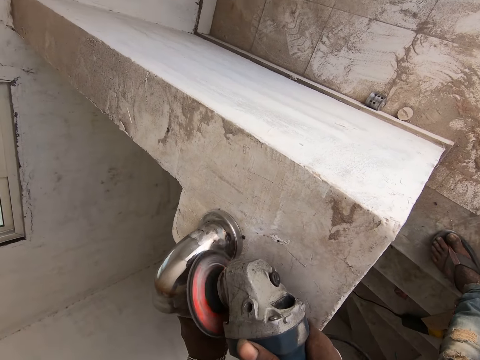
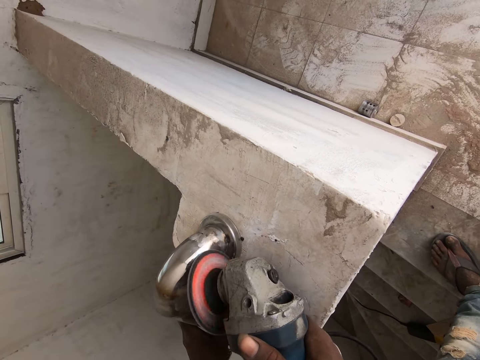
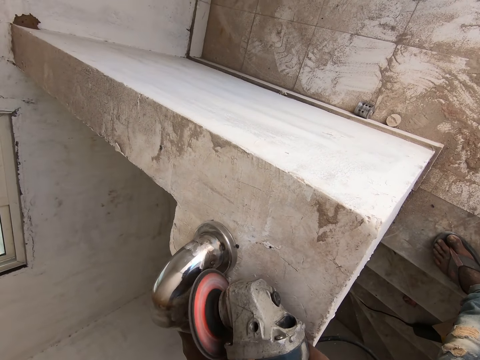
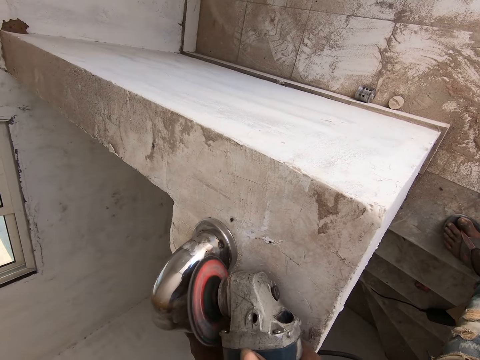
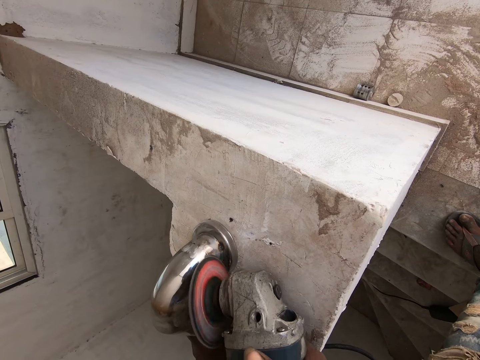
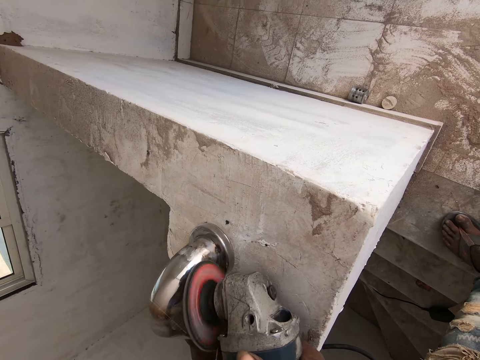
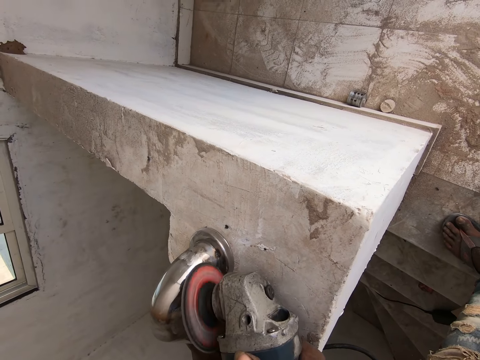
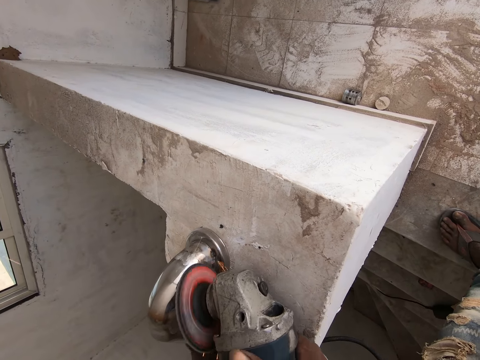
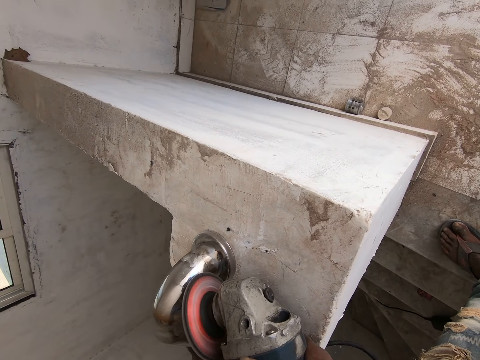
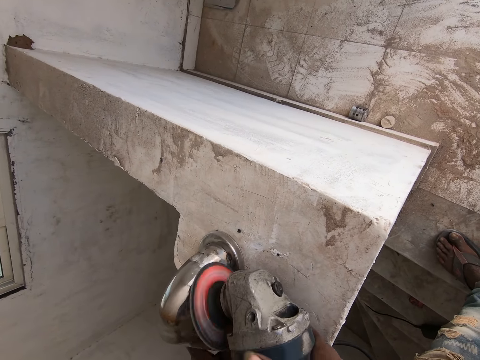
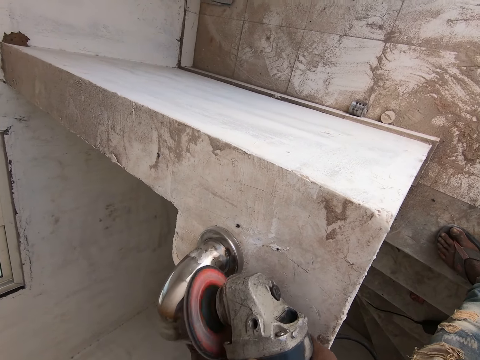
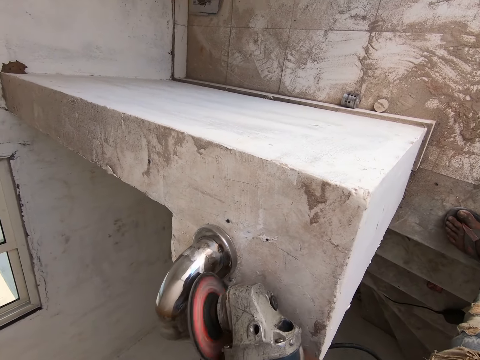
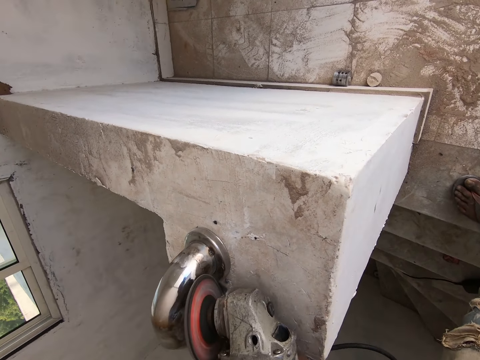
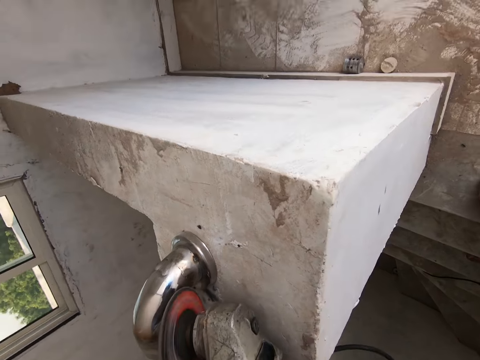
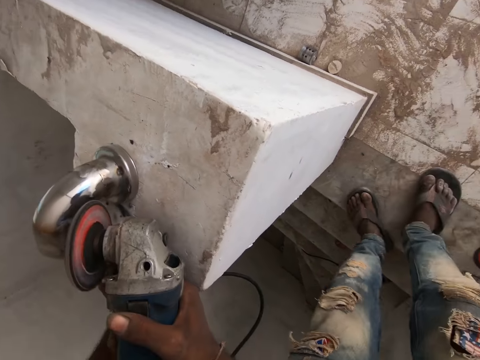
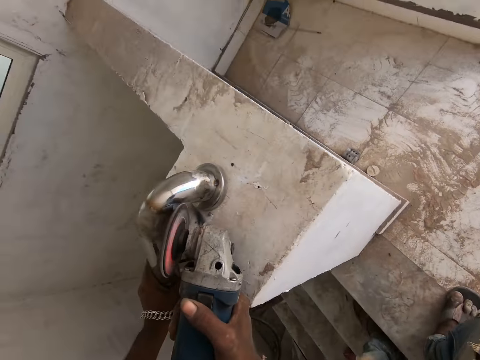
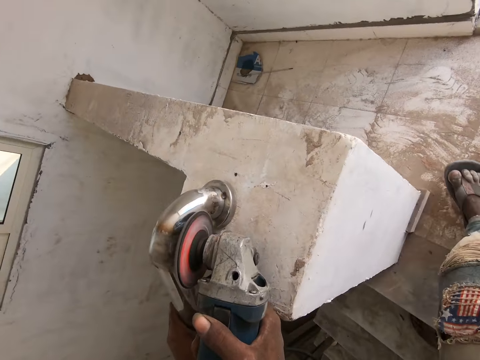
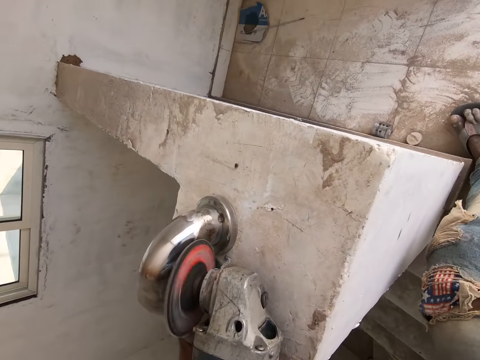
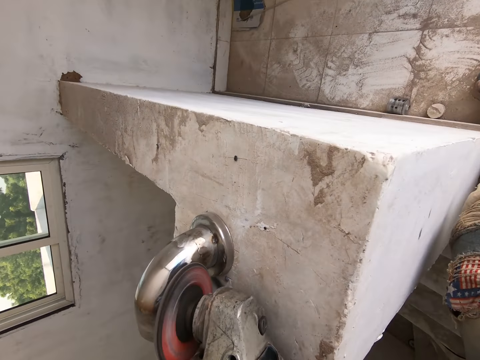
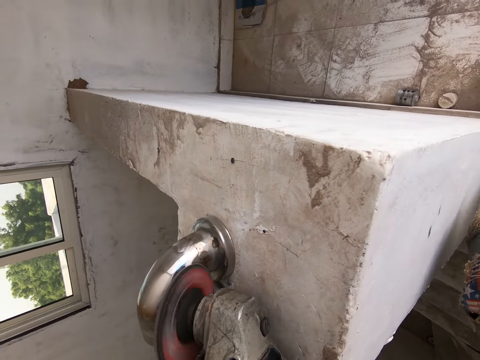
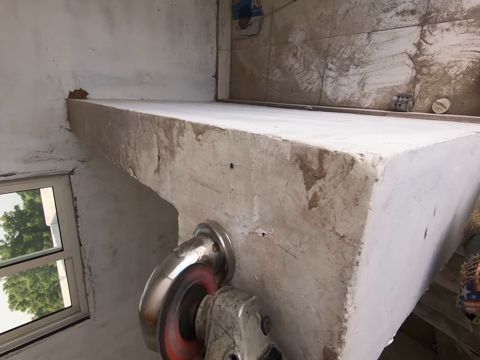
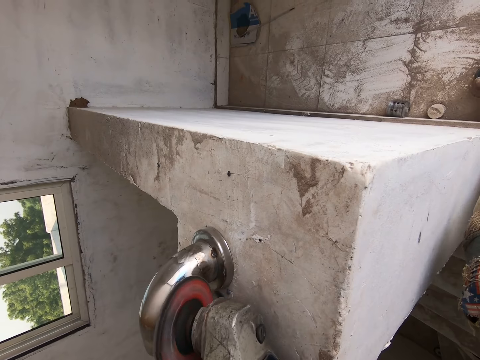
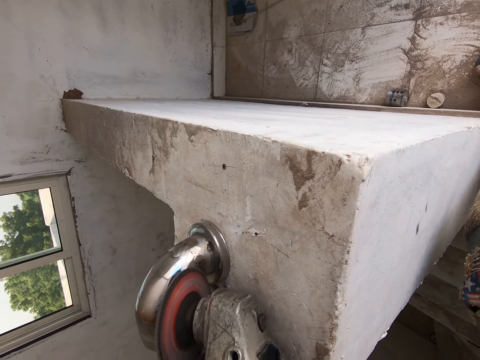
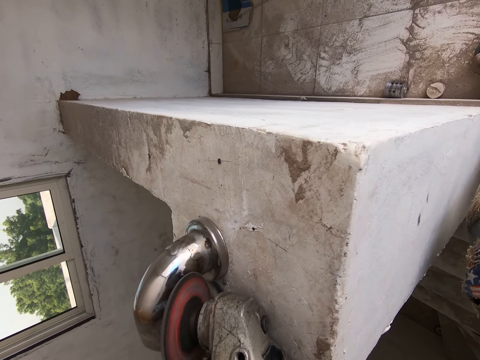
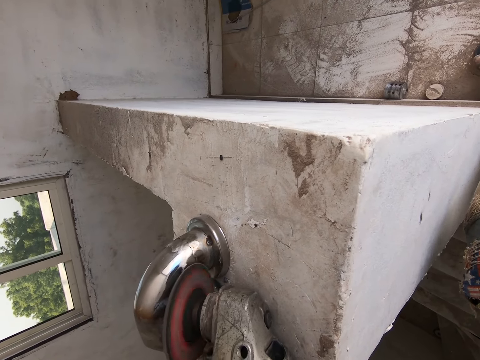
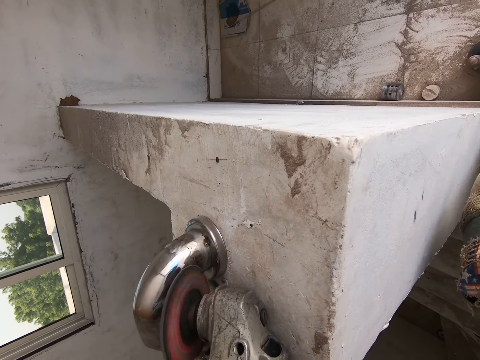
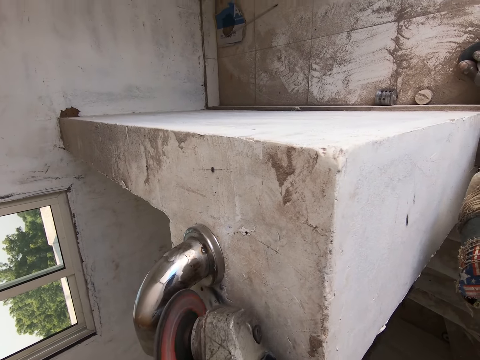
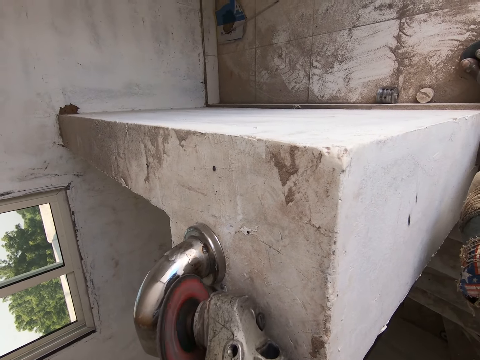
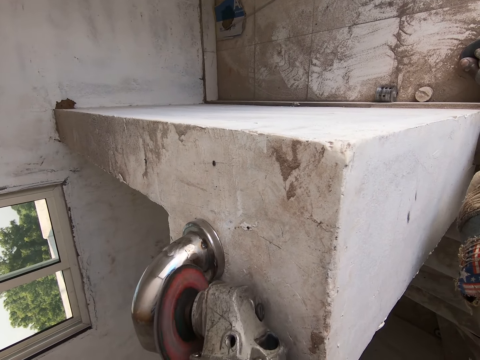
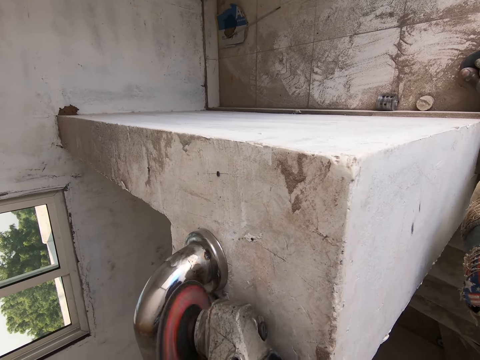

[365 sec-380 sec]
The camera wearer grinds the handrail with a grinder. They grind the handrail with the grinder again.

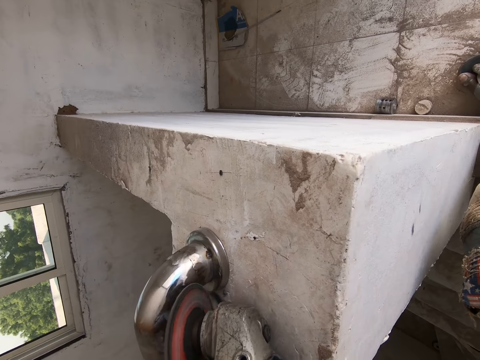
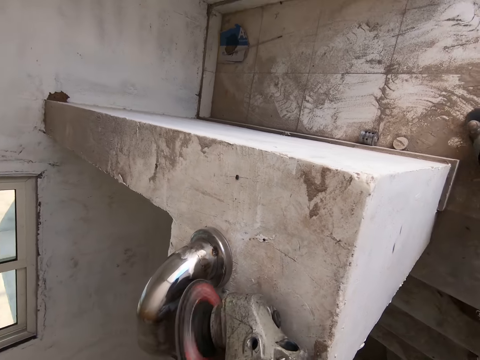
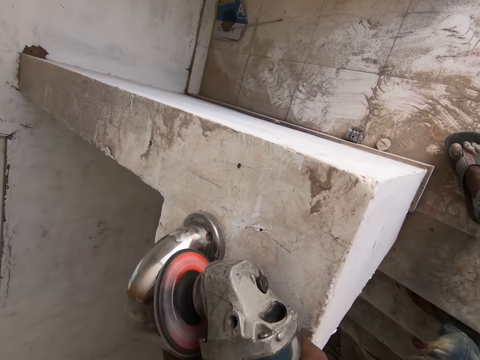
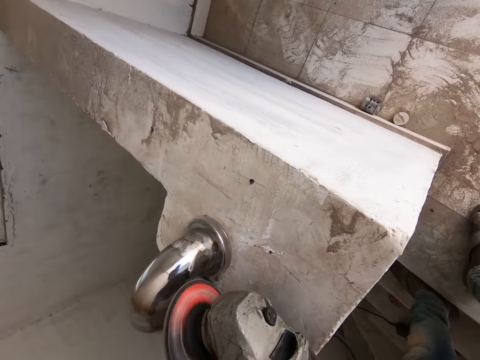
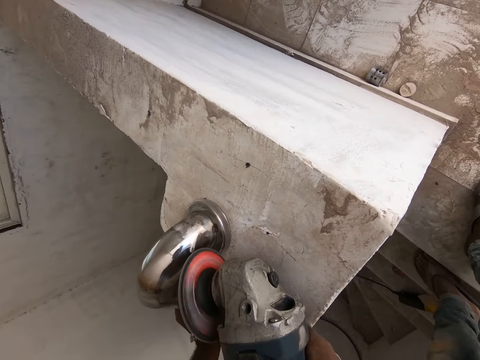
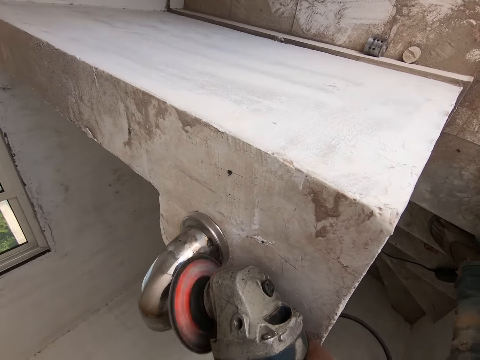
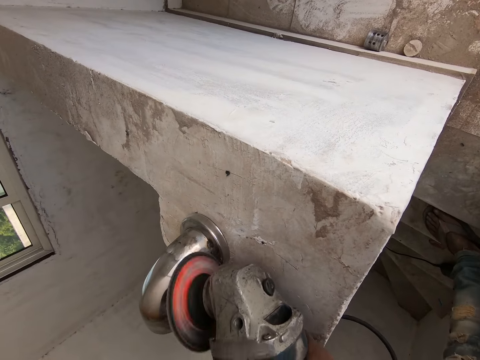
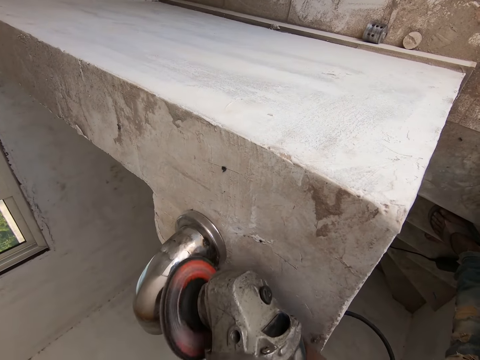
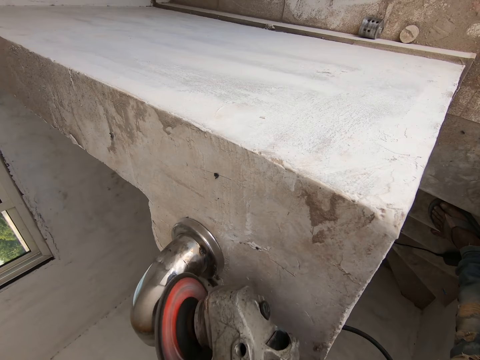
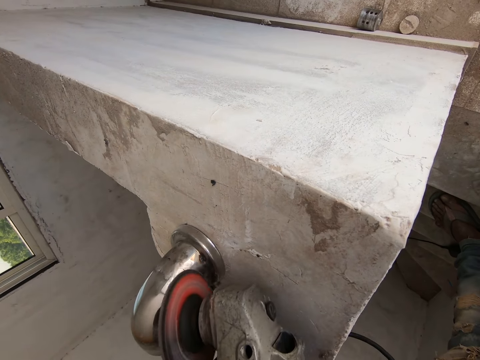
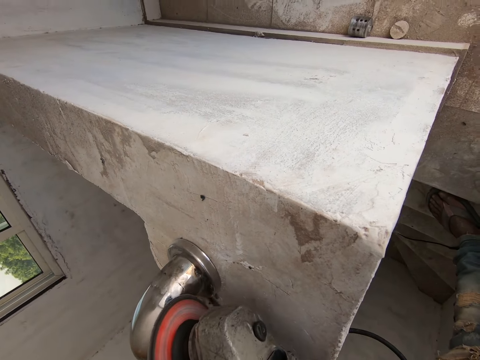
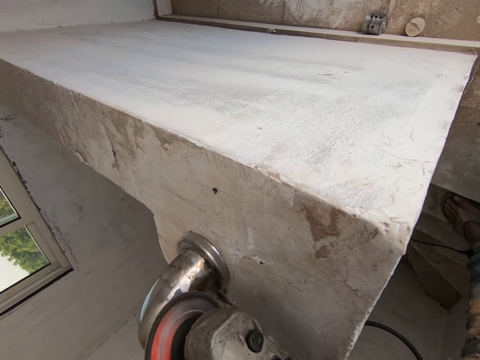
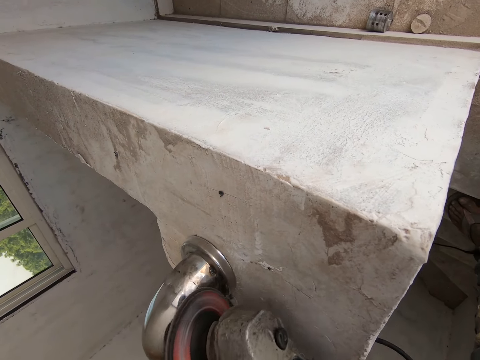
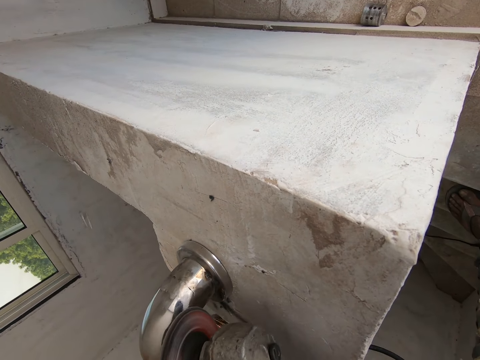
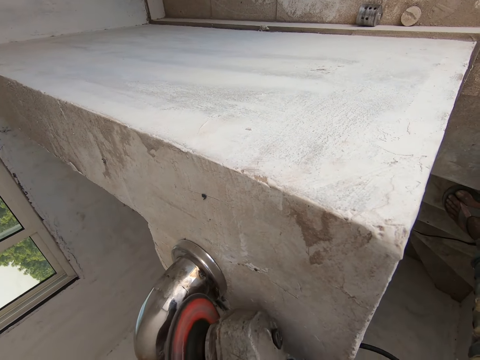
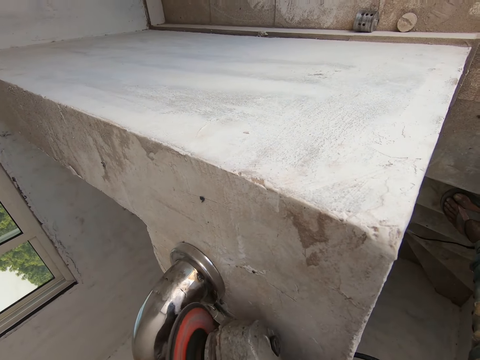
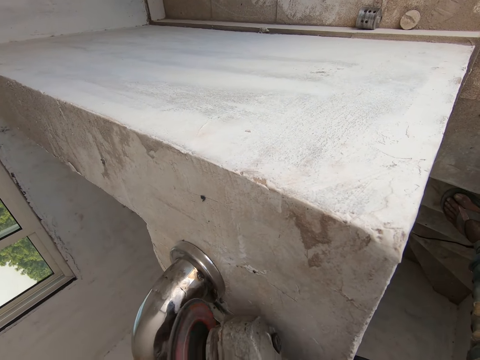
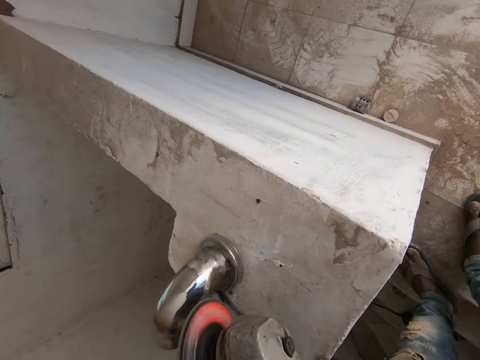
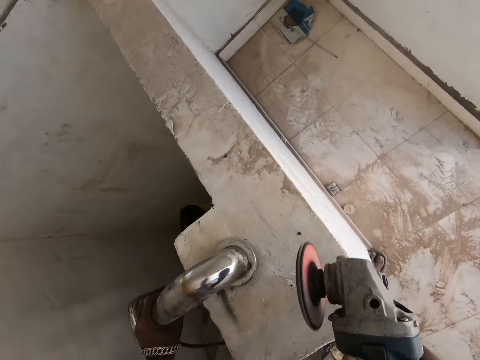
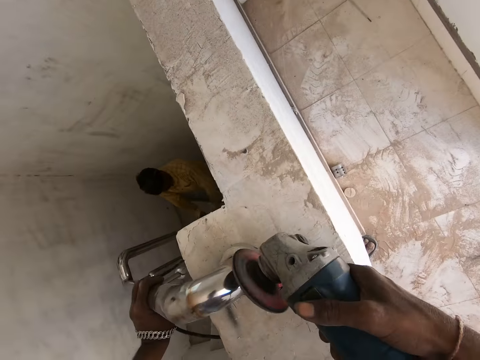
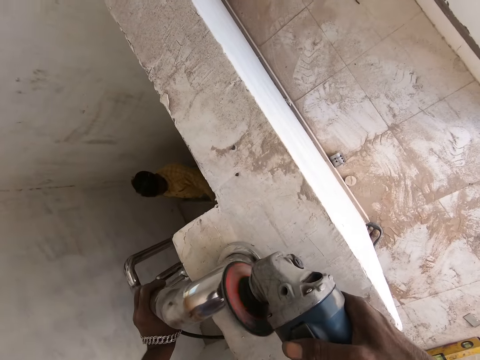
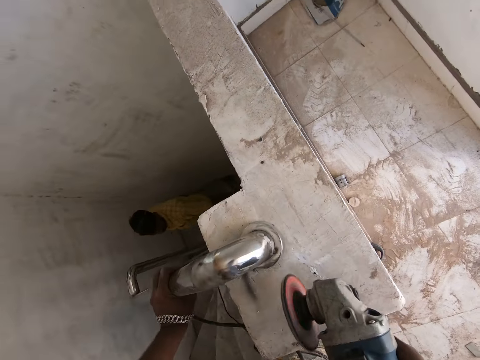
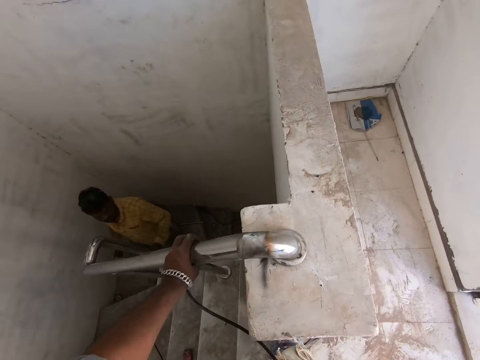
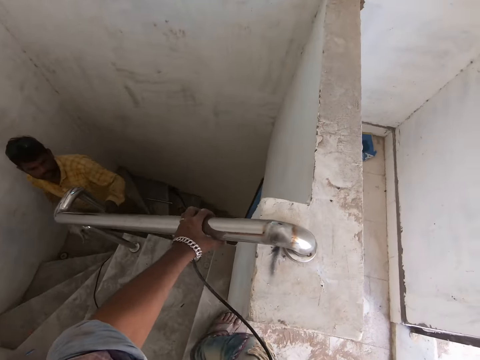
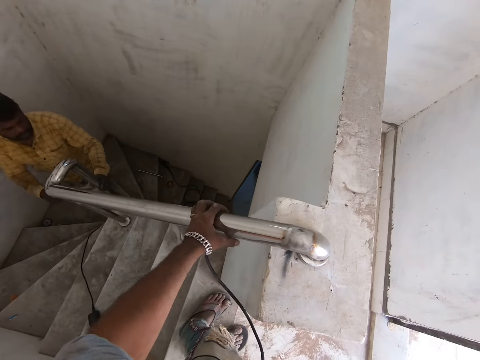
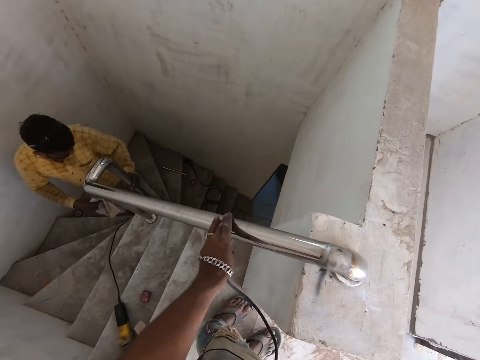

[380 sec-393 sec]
The camera wearer grinds the handrail with a grinder.
